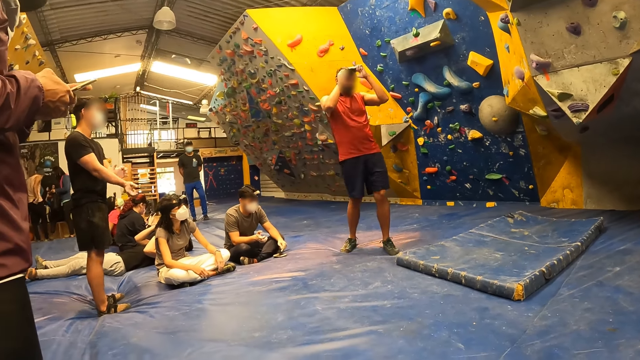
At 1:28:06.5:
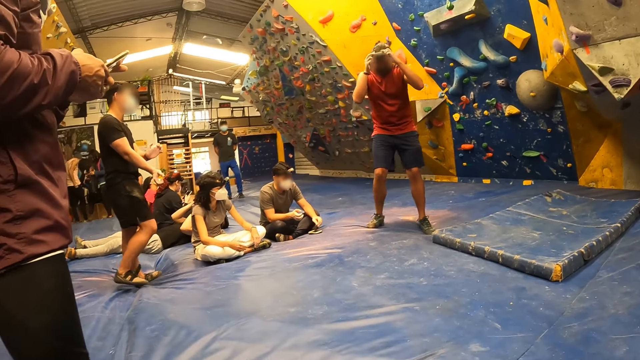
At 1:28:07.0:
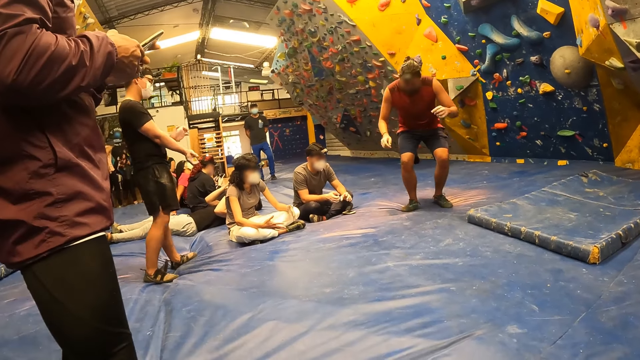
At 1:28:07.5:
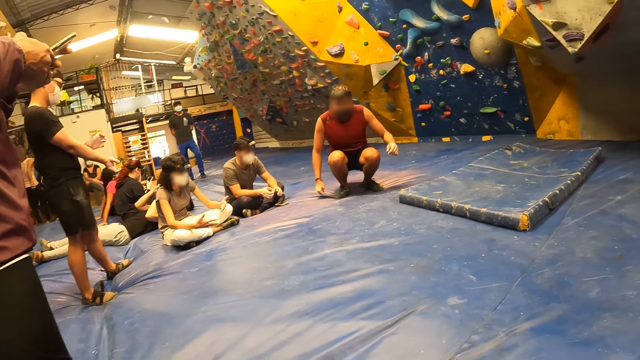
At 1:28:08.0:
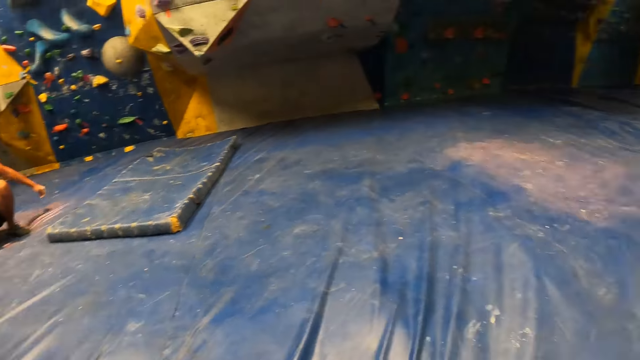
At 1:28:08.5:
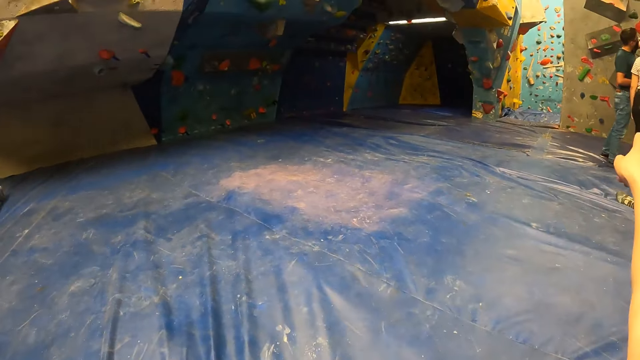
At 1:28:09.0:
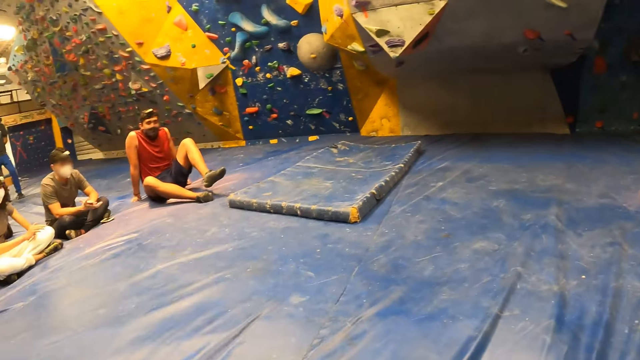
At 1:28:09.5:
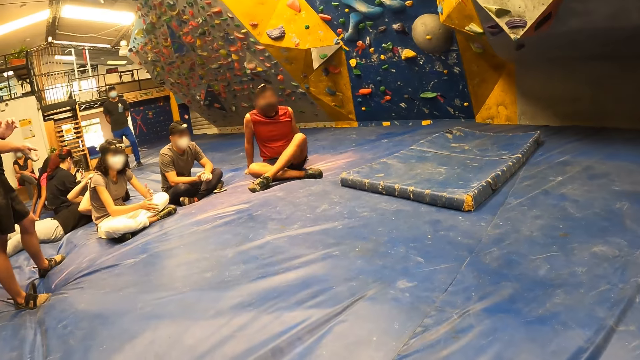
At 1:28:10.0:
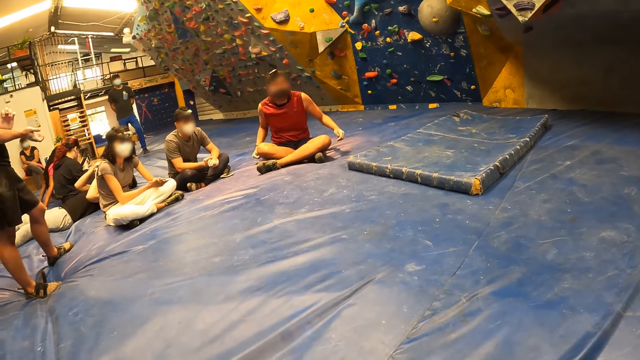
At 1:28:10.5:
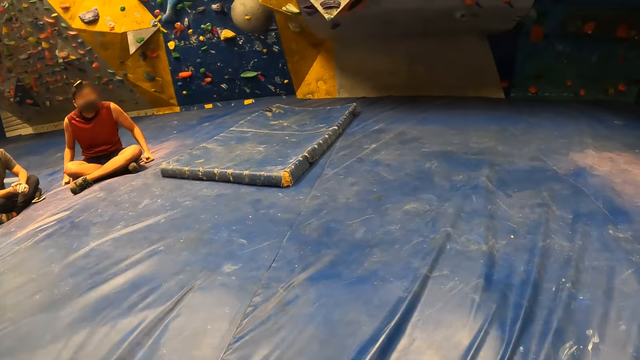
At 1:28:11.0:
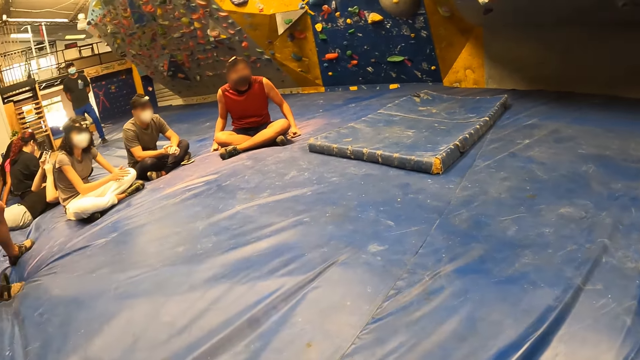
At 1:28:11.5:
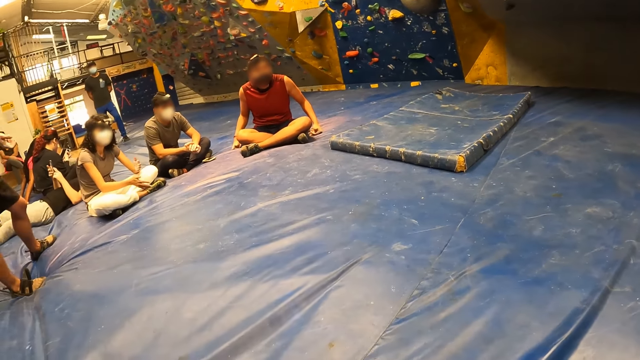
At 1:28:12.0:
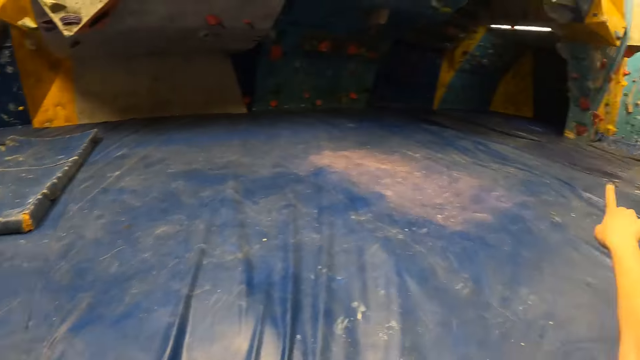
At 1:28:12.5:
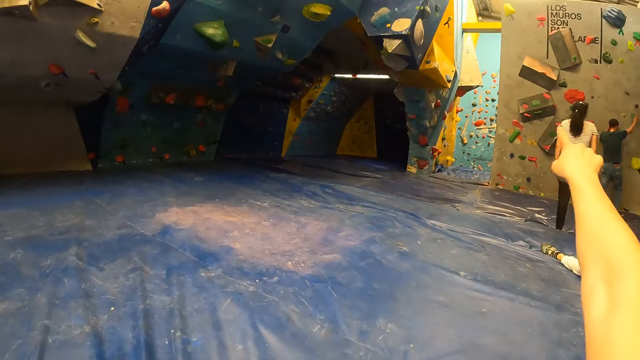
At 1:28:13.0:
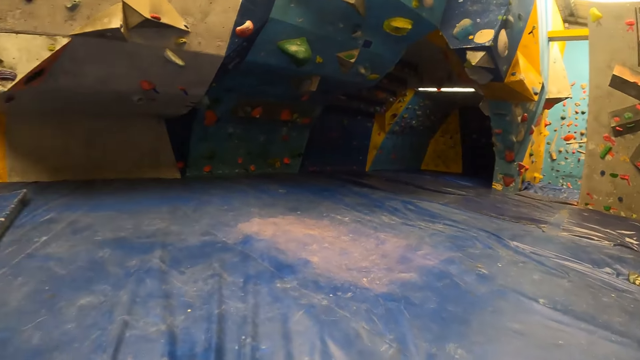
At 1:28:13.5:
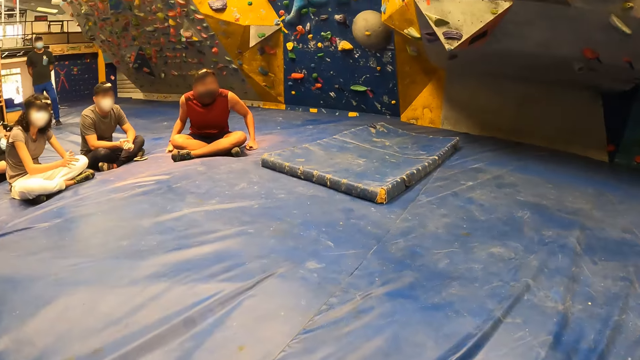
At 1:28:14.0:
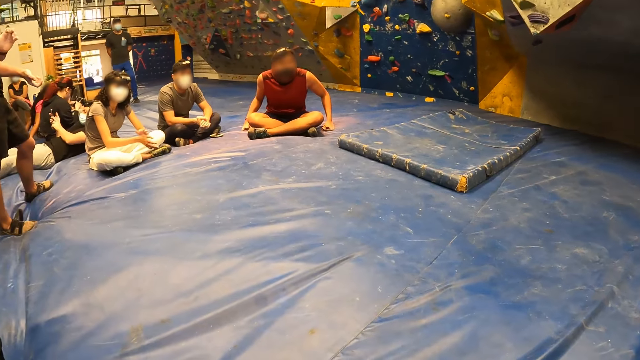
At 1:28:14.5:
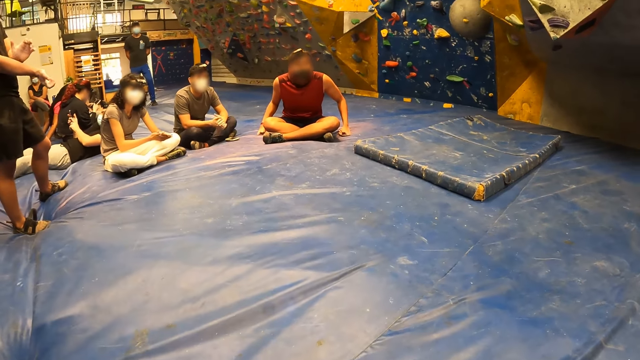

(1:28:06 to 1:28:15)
The camera wearer points with her right hand. She talks with a person.

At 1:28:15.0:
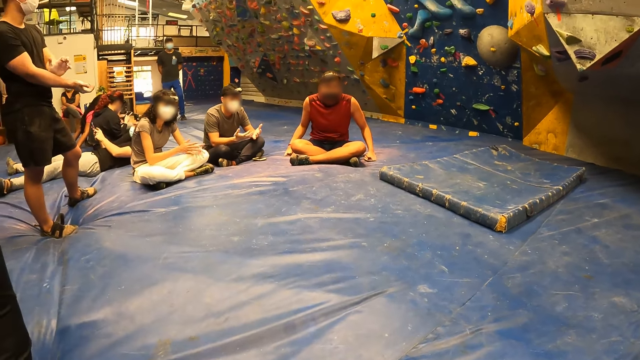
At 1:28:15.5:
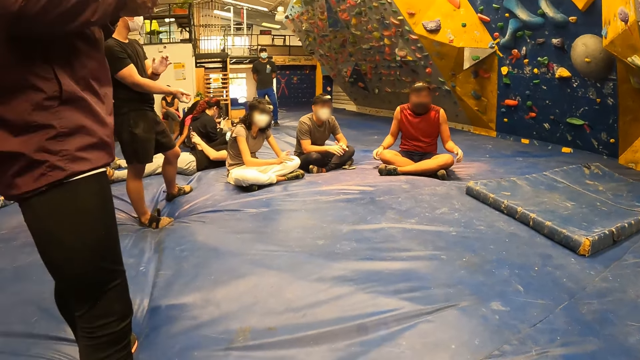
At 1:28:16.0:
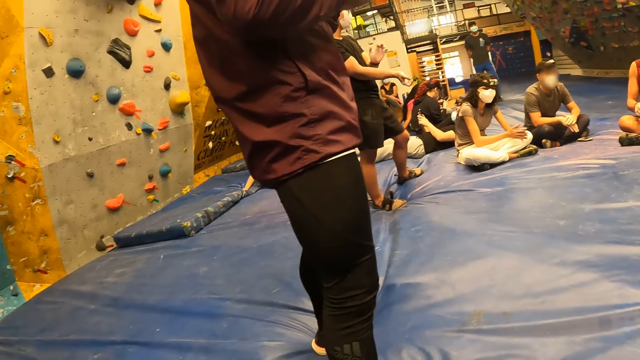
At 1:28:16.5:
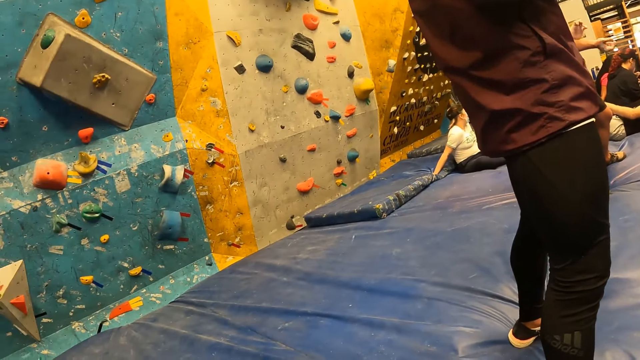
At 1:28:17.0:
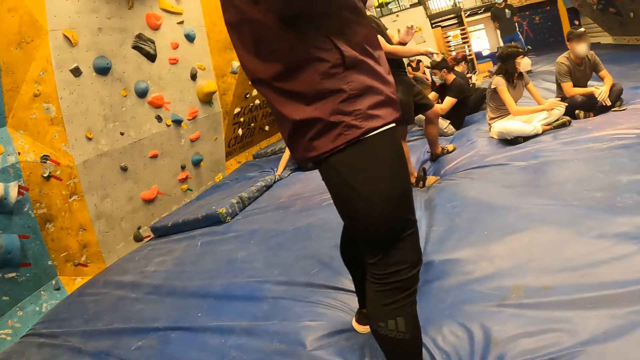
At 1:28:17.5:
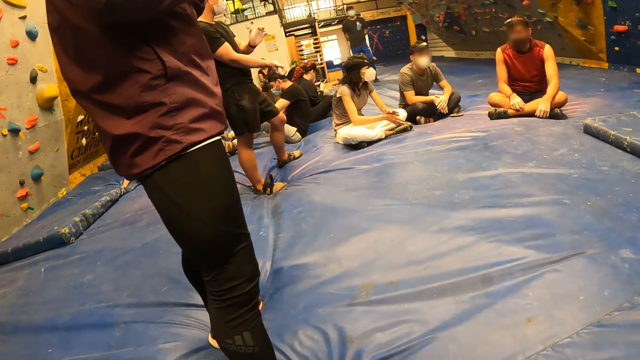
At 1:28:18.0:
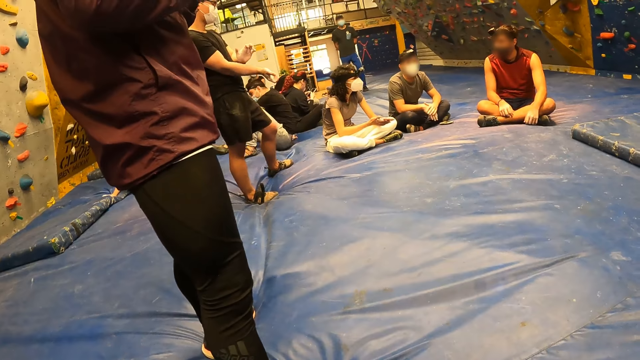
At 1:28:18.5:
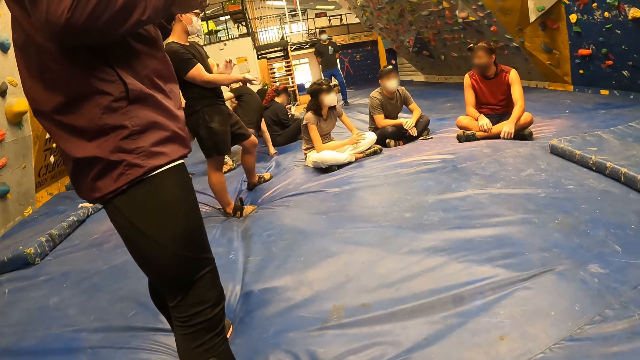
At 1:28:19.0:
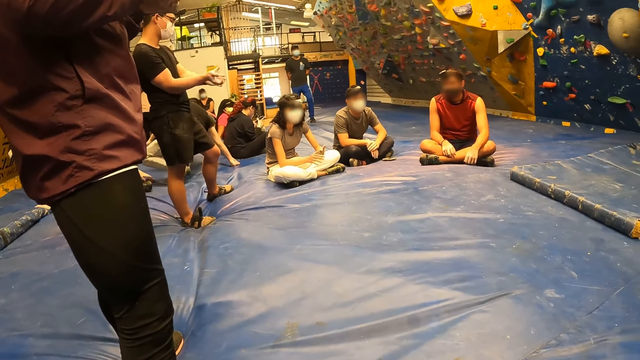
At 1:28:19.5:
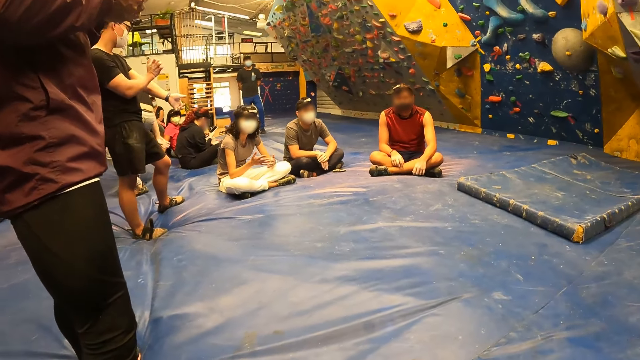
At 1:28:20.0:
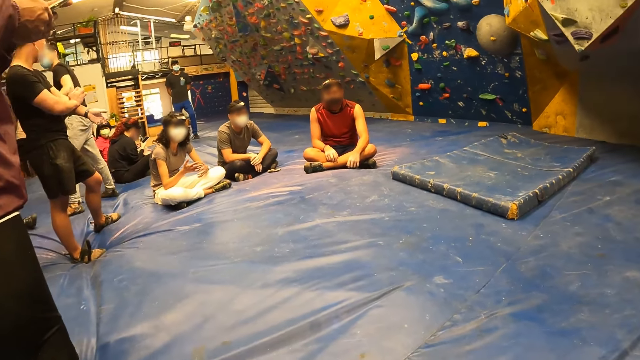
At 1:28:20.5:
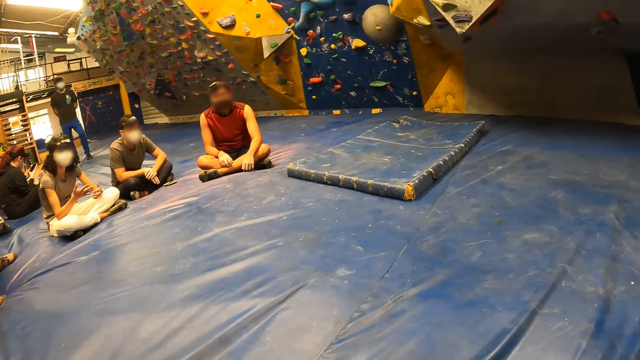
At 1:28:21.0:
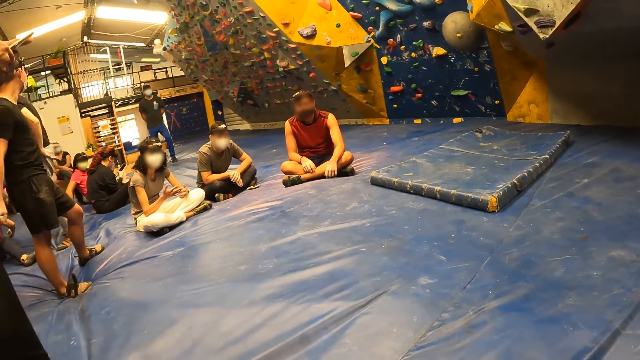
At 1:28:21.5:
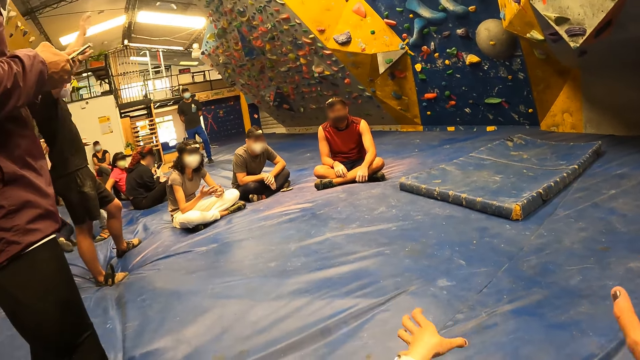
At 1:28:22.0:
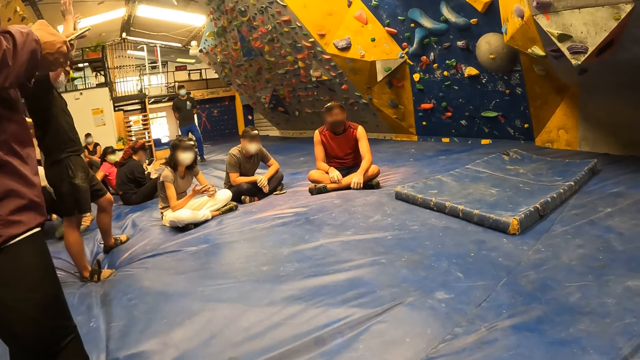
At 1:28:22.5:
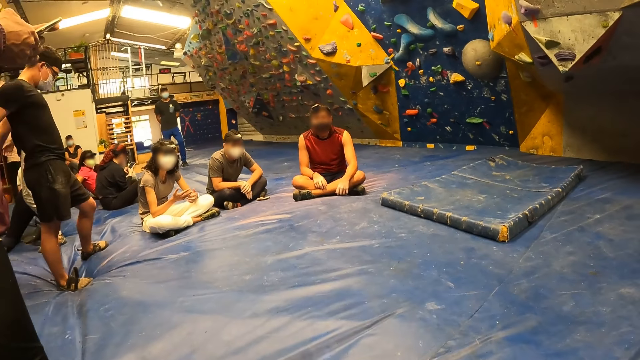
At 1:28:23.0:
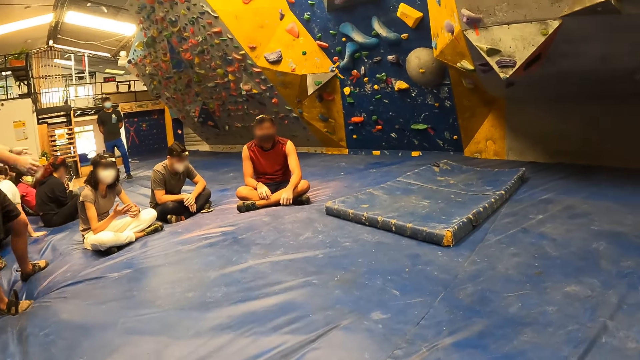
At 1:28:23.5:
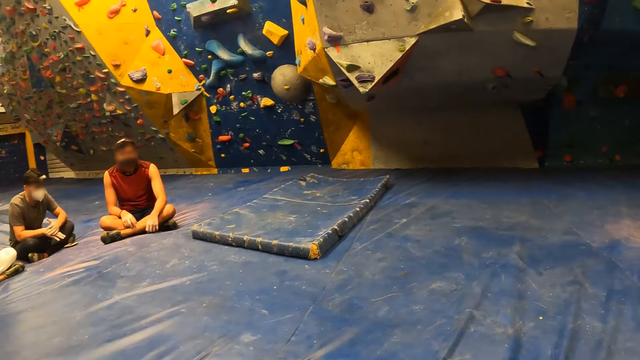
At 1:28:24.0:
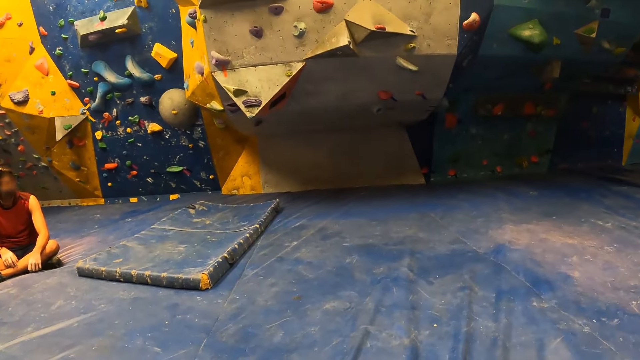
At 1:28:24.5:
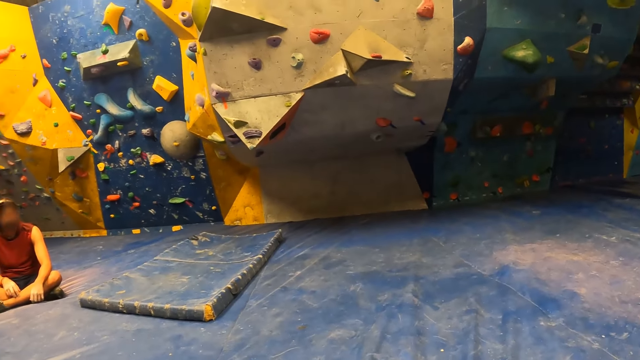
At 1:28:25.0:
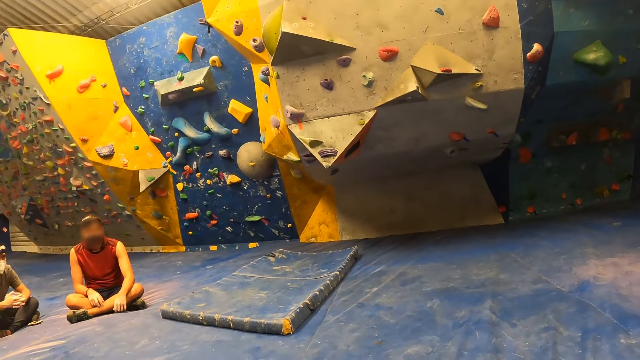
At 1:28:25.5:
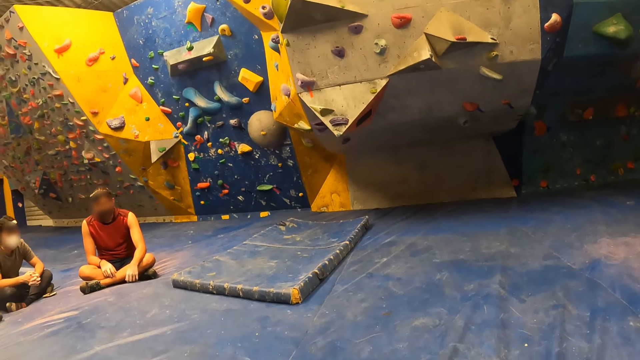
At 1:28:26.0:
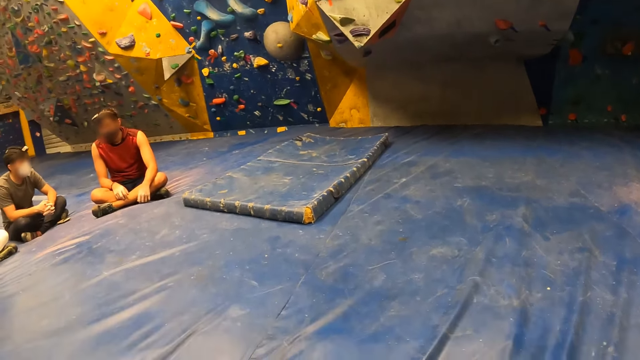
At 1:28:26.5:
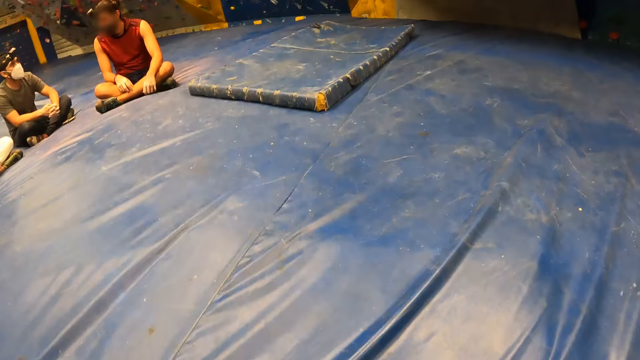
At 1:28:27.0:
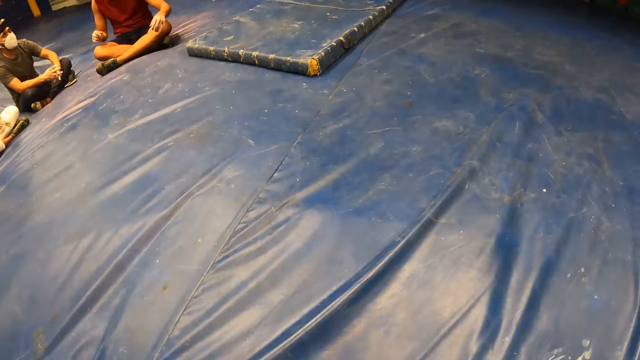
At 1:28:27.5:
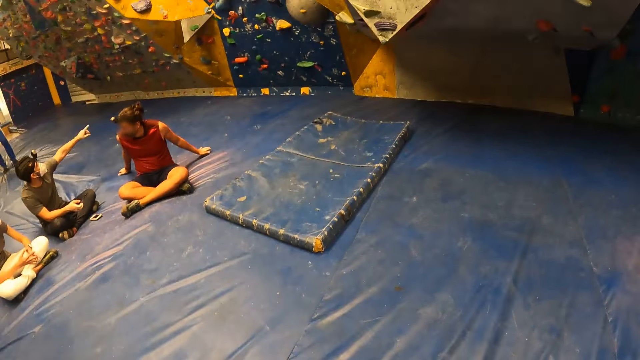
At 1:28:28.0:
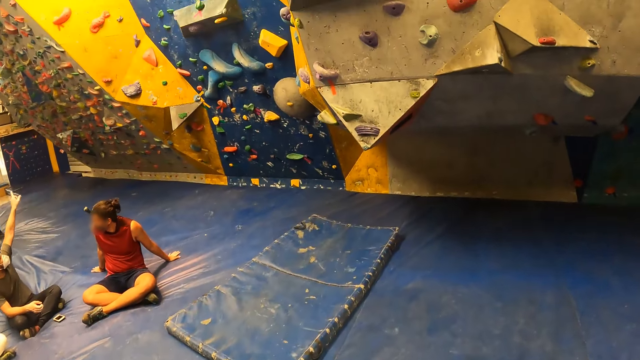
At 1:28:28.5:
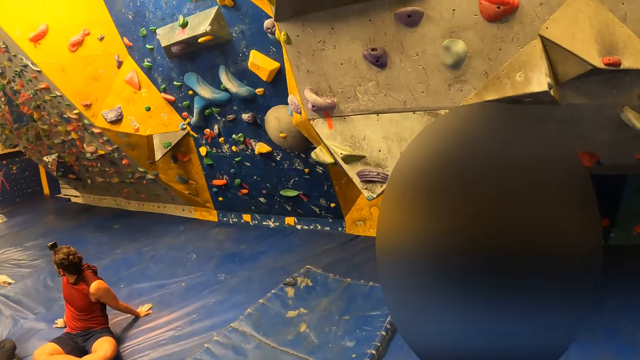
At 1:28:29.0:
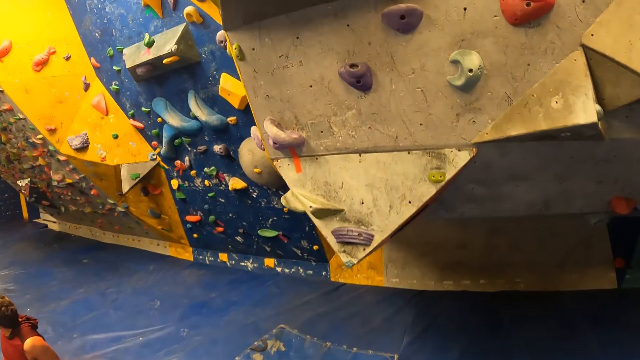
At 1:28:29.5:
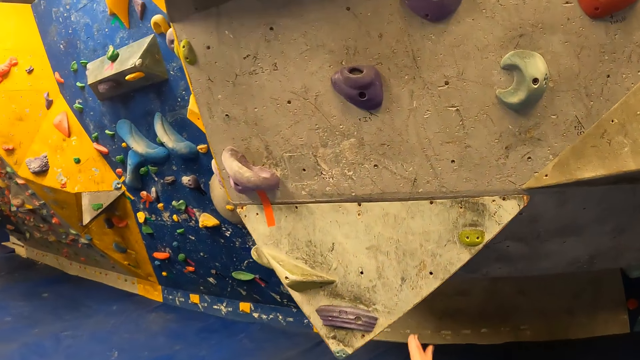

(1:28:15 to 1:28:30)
The camera wearer looks around the climbing wall. They talk with a person. They stand up from the floor. They walk around the room.
